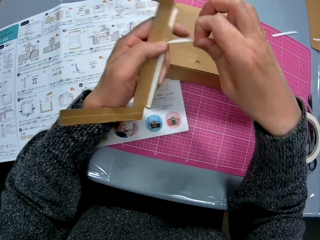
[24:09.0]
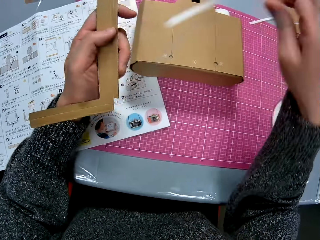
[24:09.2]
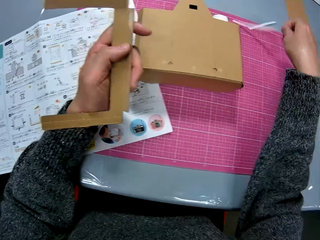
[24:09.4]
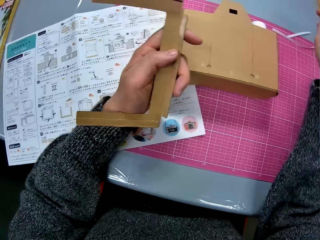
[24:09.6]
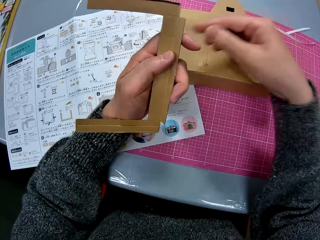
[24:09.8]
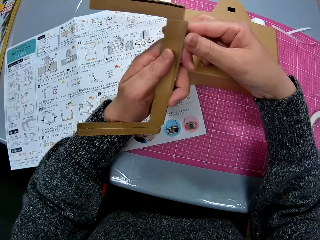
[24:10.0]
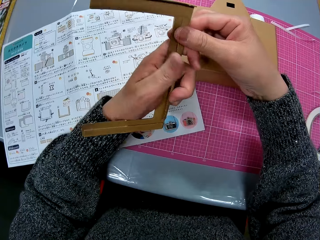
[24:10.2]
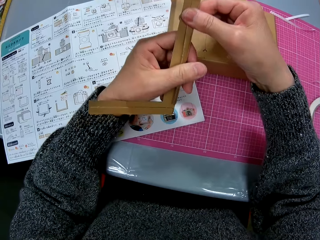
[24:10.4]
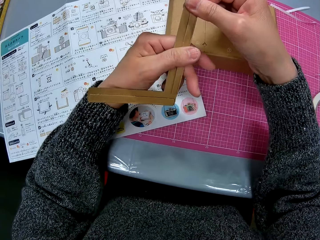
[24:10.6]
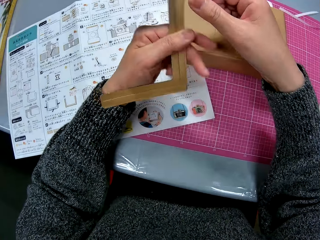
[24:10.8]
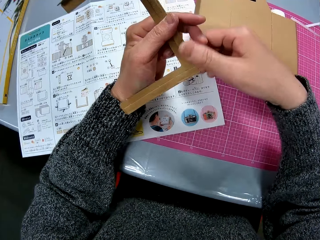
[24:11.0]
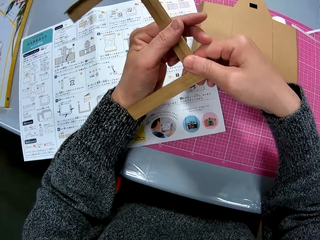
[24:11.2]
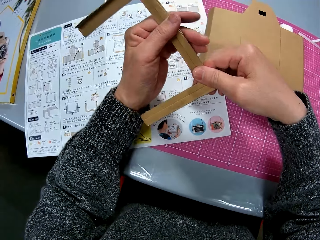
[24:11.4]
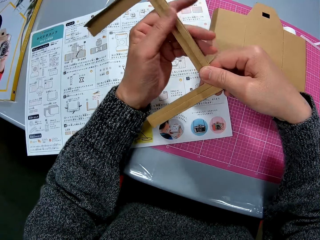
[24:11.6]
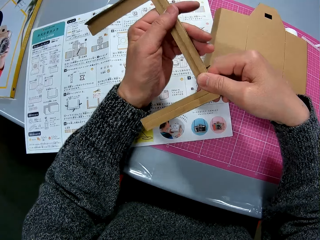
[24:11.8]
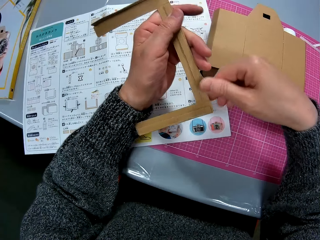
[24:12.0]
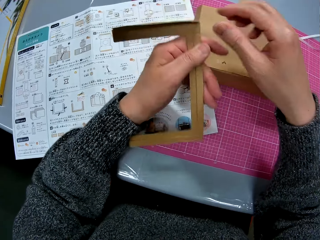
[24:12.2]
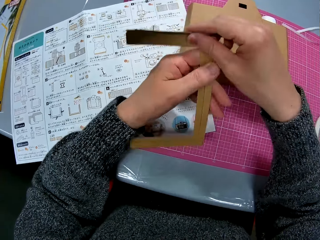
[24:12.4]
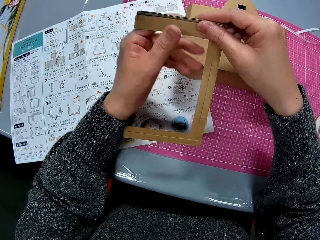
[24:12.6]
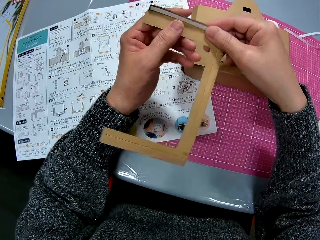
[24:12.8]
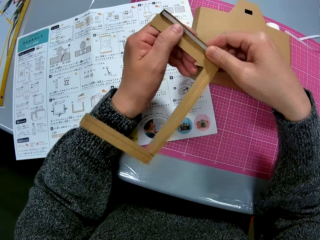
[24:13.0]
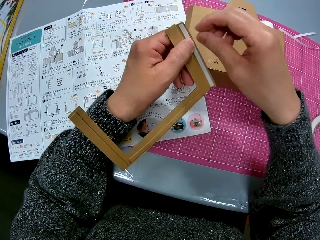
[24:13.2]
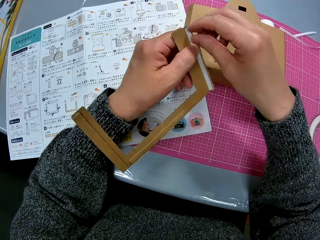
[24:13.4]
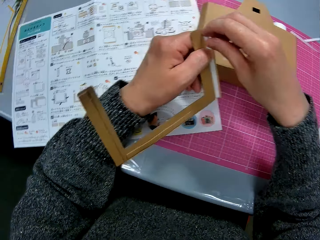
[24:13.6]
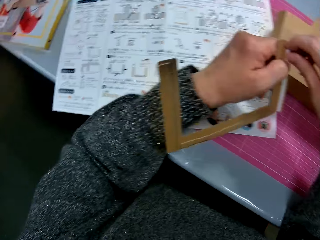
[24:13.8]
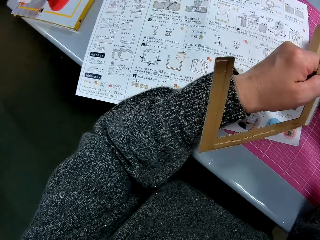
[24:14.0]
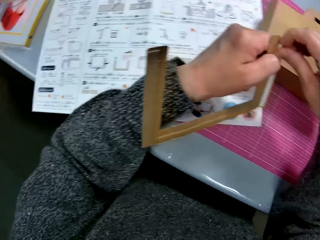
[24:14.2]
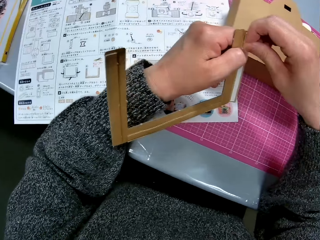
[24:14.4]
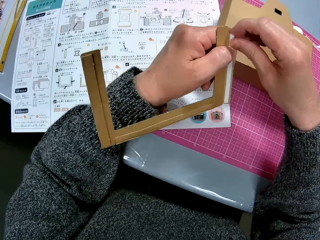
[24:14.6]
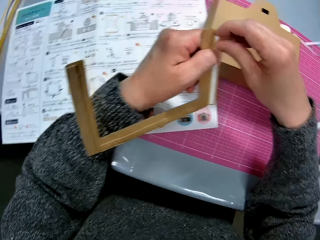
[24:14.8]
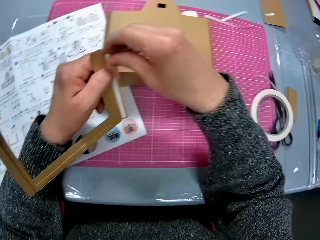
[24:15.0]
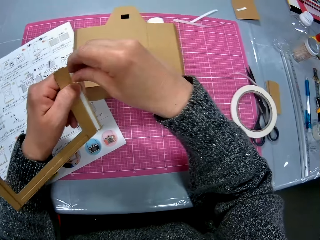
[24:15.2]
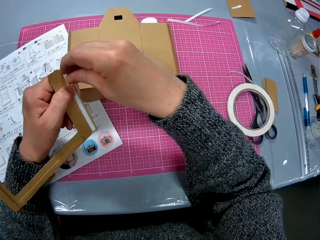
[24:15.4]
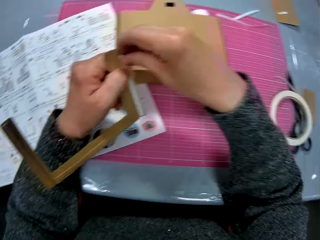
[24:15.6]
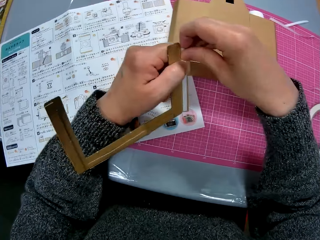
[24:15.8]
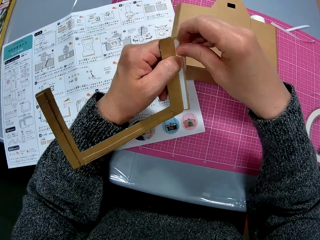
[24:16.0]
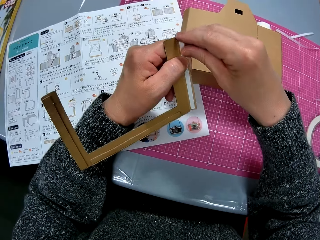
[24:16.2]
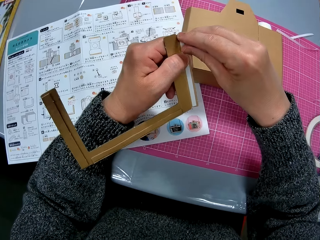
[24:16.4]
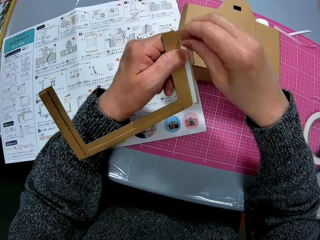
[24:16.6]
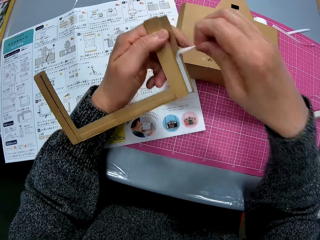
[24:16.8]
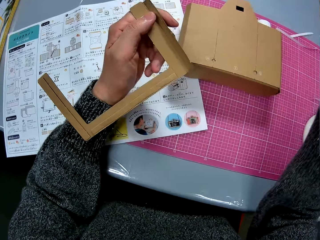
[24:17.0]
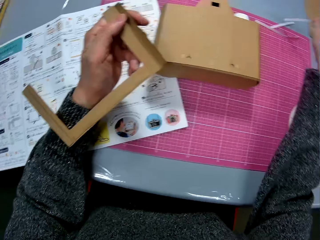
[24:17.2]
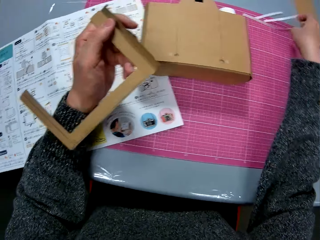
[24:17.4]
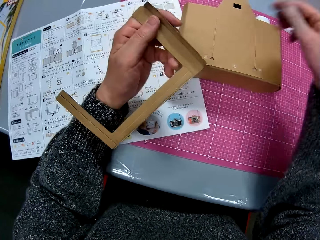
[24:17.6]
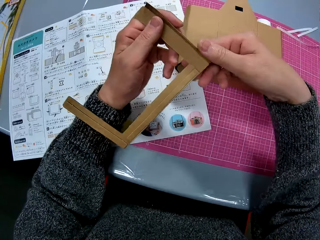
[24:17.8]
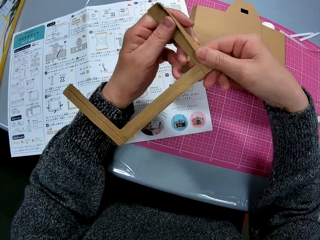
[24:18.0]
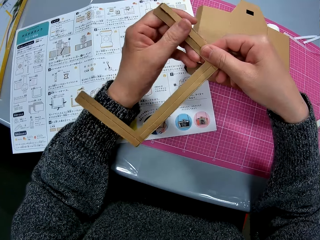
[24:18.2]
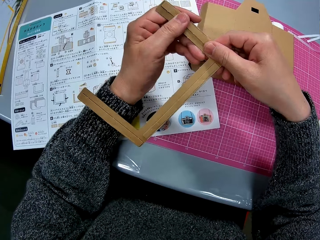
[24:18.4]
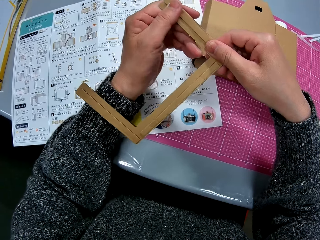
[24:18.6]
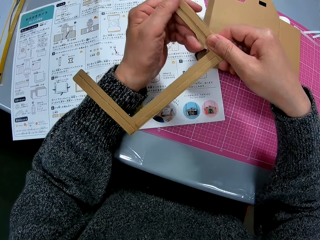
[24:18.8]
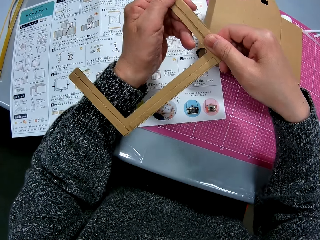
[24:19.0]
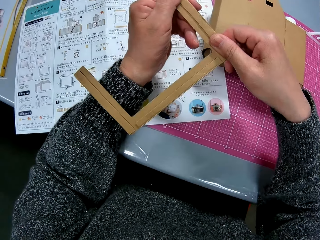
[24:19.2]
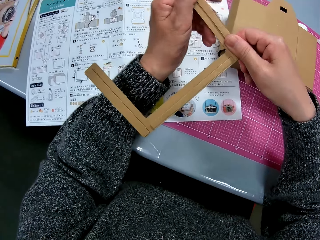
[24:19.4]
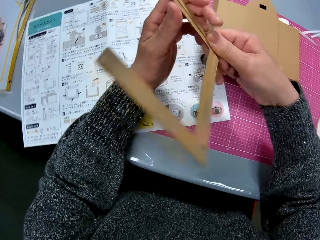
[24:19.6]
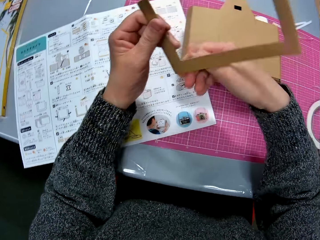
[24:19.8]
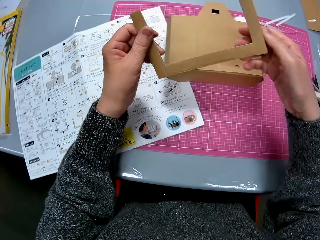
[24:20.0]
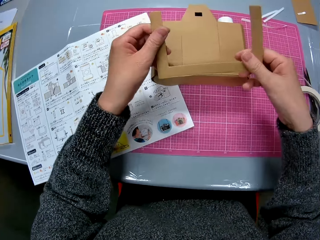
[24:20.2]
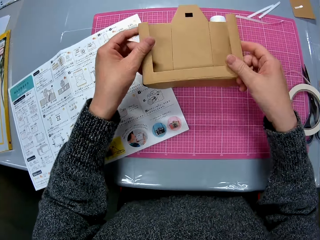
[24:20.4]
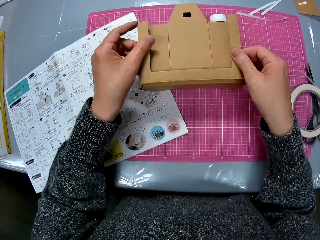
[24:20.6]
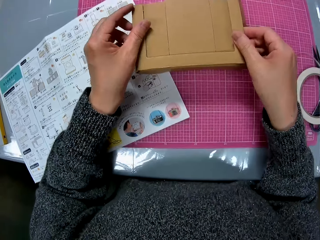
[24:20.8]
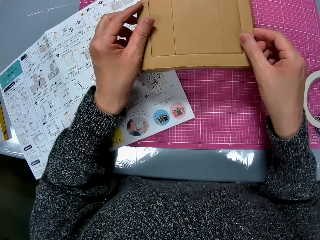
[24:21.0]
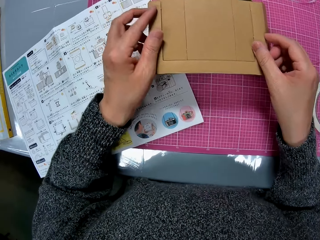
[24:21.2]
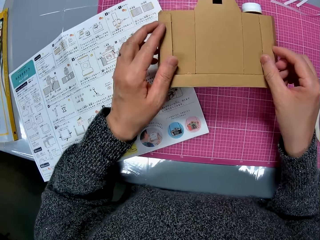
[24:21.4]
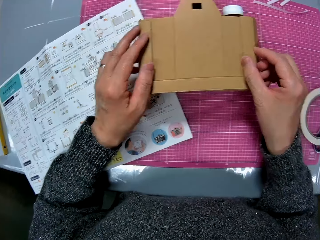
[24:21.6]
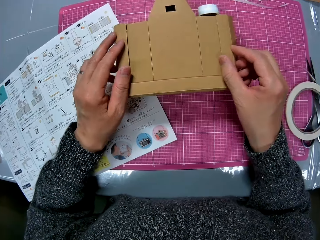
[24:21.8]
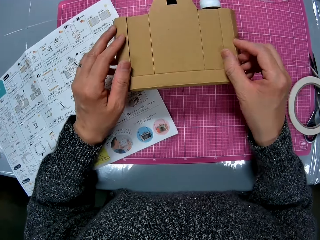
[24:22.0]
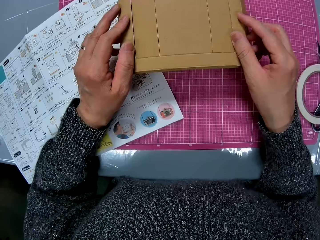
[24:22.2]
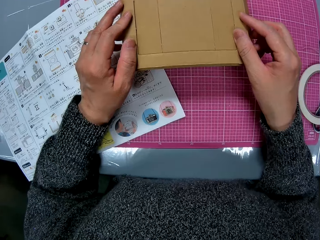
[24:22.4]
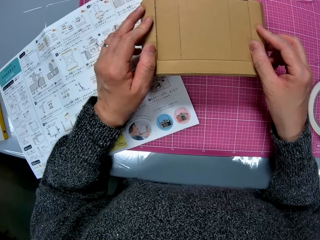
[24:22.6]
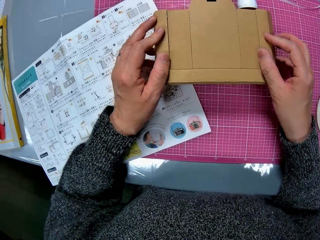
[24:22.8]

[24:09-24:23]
The camera wearer places the sellotape on the table. They fold the edges of the box and adjust the craft. They remove sellotape on the edge. They look at the paper. They remove sellotape on the edge. They look around the table. They remove sellotape on the edge. They place the sellotape on the table. They fold the edges of the box. They place the shaped box on the wooden camera model.

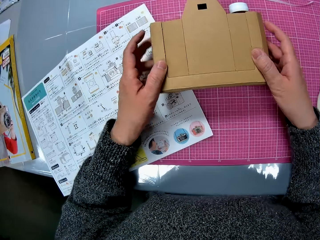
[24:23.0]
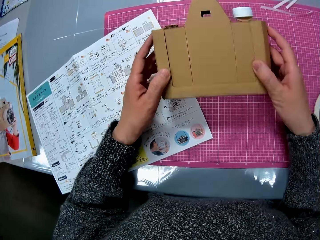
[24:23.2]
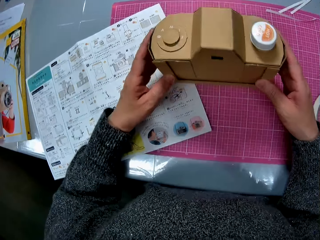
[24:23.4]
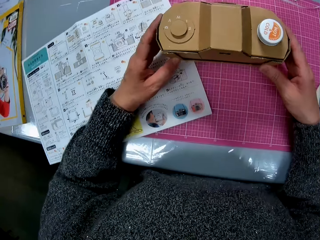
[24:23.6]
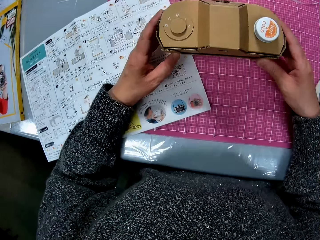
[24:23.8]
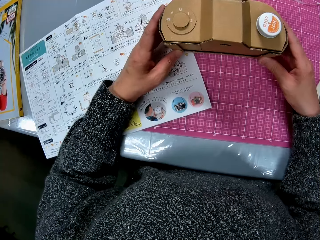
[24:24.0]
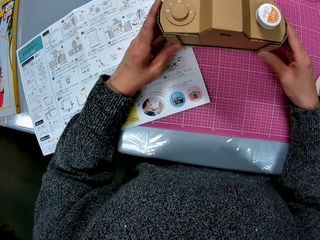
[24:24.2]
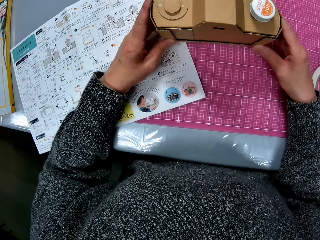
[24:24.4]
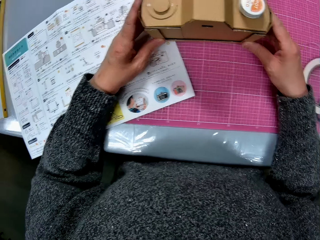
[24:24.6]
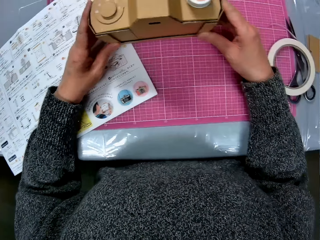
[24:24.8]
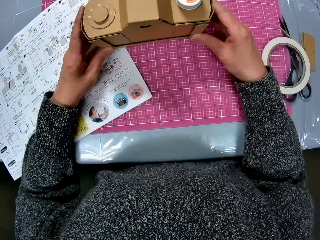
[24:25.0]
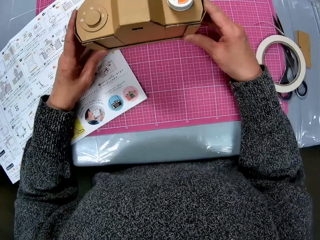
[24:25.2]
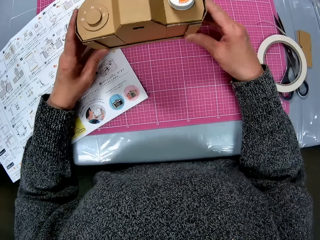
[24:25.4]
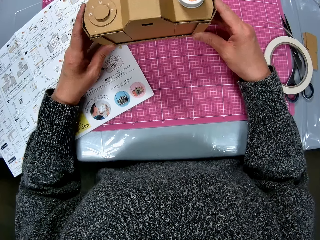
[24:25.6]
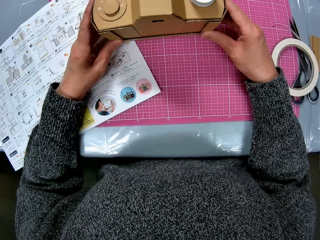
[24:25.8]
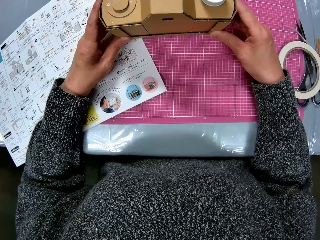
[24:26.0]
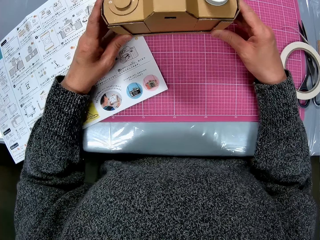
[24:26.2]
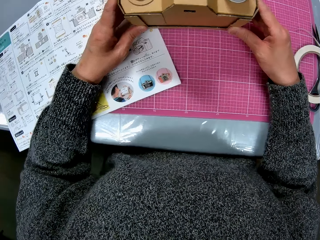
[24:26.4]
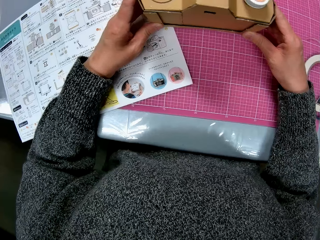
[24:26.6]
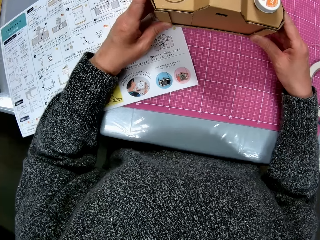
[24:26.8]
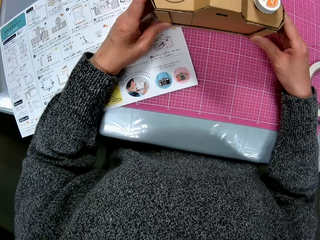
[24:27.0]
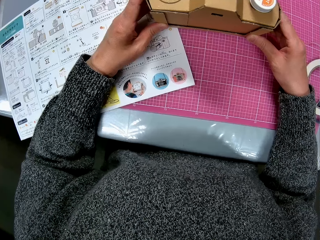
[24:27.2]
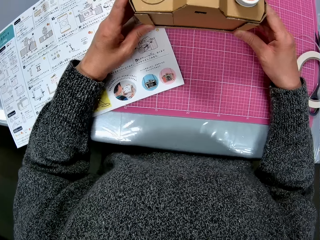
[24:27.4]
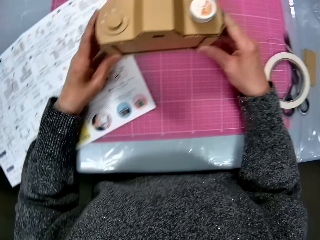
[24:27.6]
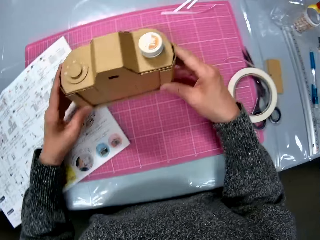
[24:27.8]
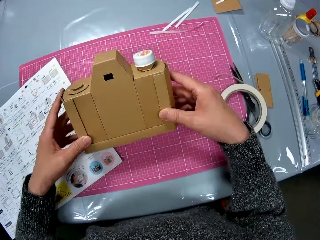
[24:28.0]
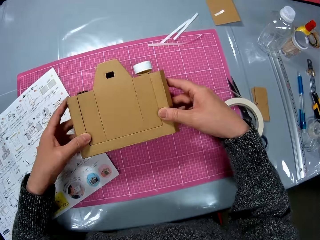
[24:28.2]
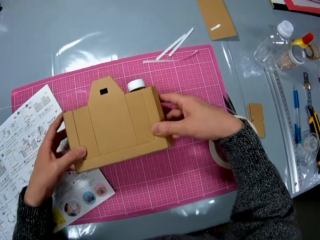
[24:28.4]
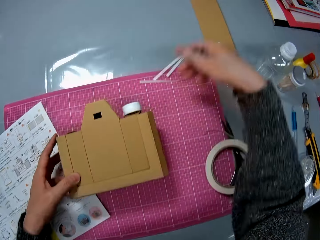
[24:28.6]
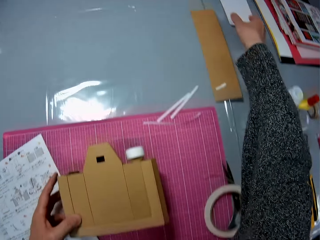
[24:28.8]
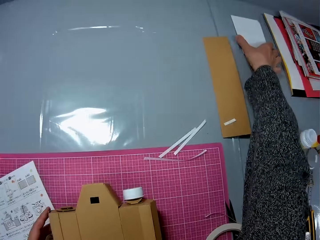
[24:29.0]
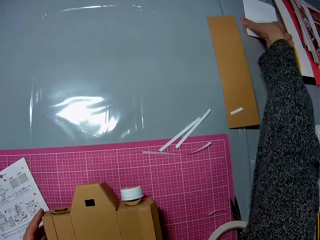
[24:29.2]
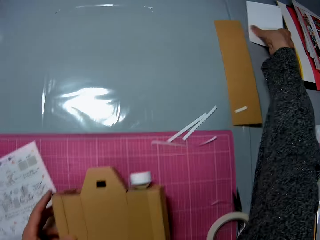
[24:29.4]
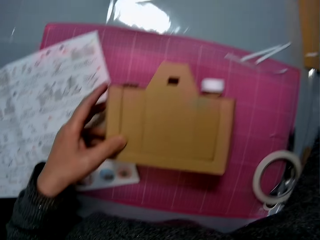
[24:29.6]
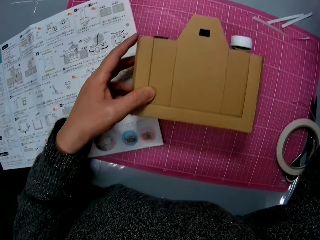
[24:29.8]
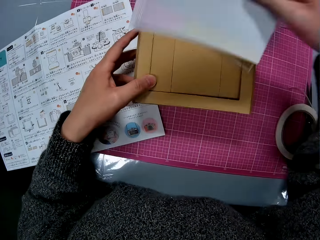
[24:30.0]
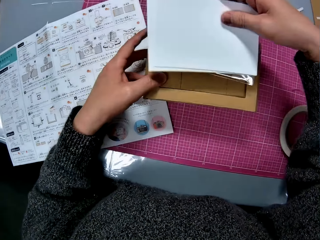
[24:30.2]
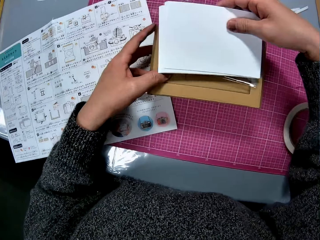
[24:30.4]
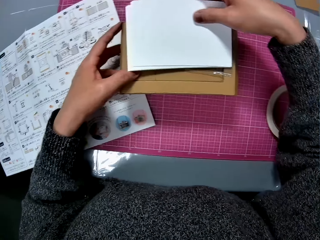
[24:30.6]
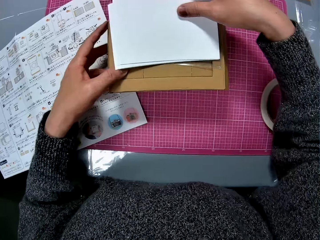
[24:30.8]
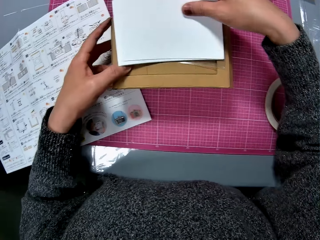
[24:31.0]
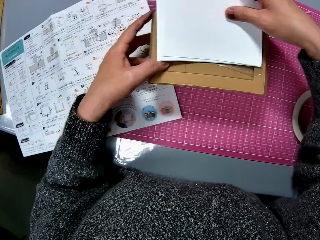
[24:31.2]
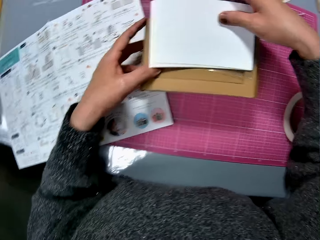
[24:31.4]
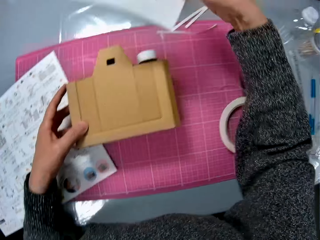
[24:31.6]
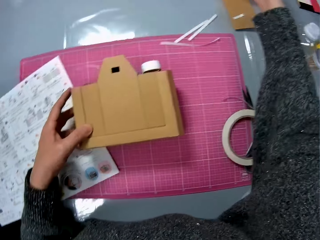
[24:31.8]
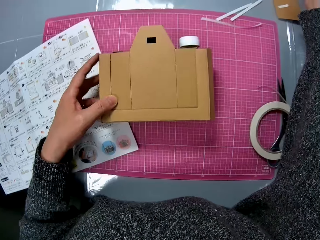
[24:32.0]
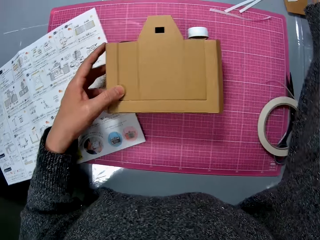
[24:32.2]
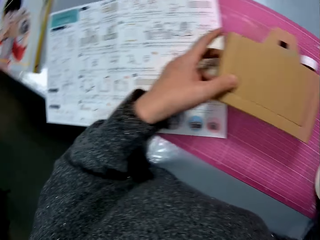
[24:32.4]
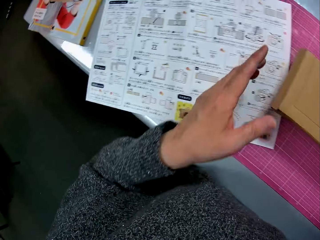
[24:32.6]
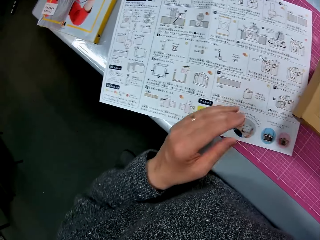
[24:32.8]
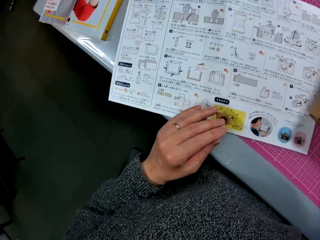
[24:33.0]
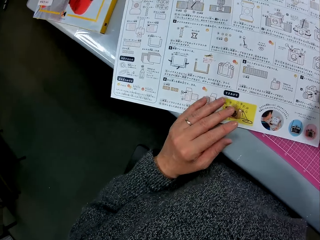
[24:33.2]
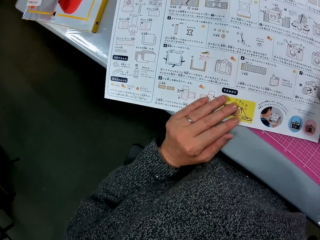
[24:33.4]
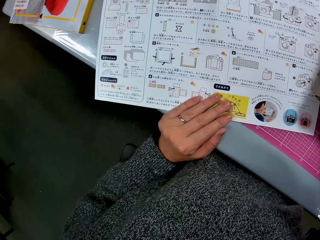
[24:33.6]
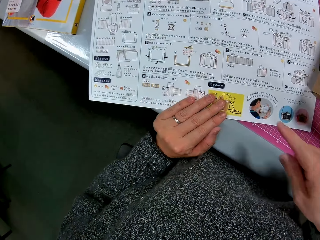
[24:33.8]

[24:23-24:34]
The camera wearer lifts the wooden camera model. They adjust both crafts. They look at the wooden camera model. They place the box camera on the table. They pick up some sheets or papers from the table. They place the papers on the wooden camera model. They remove the sheets from the craft. They place the papers on the table. They hold the paper and read the paper.
